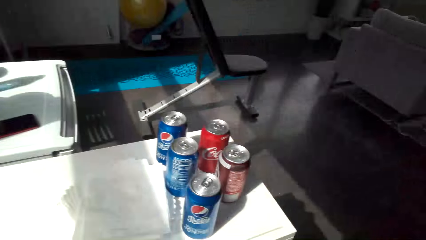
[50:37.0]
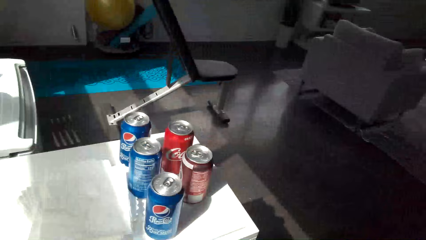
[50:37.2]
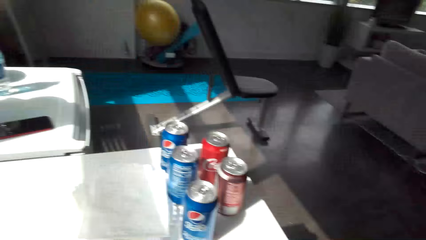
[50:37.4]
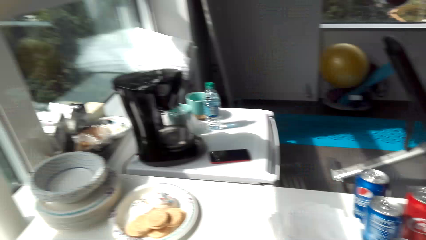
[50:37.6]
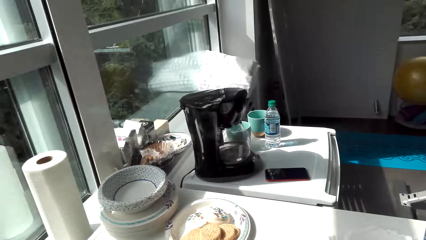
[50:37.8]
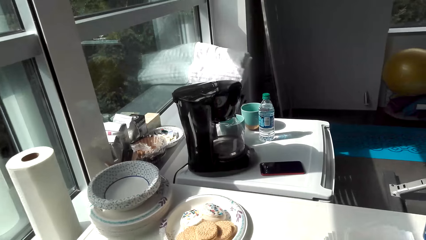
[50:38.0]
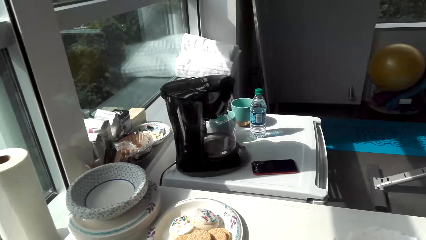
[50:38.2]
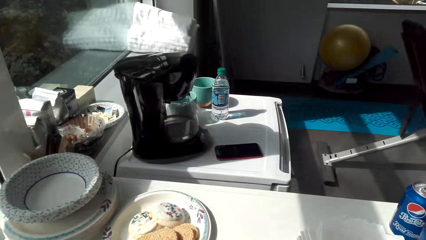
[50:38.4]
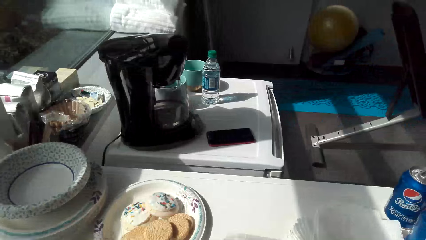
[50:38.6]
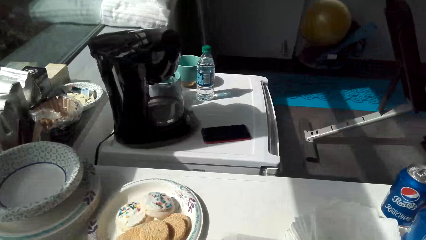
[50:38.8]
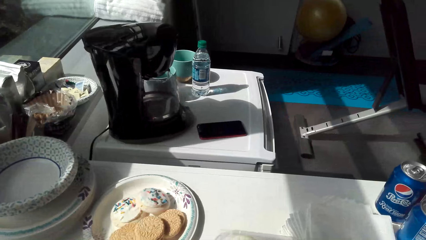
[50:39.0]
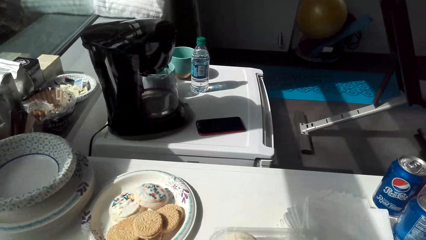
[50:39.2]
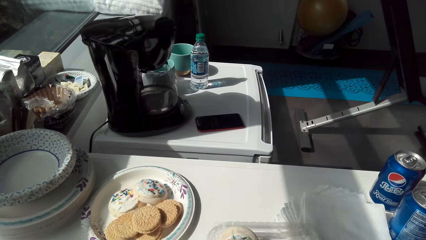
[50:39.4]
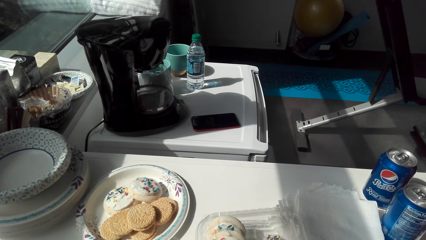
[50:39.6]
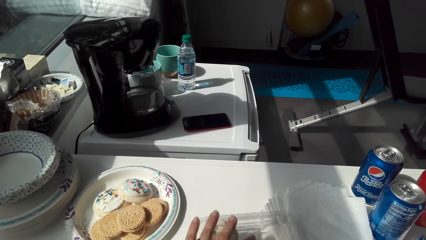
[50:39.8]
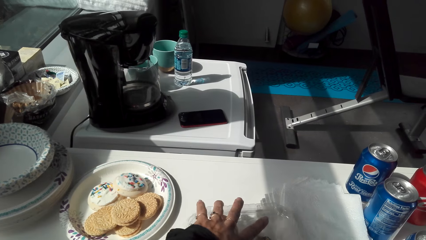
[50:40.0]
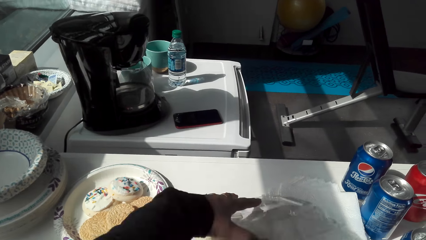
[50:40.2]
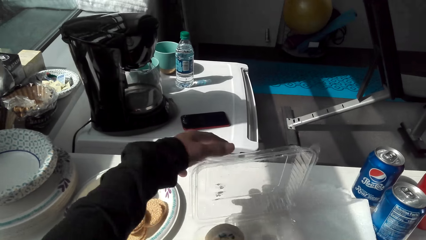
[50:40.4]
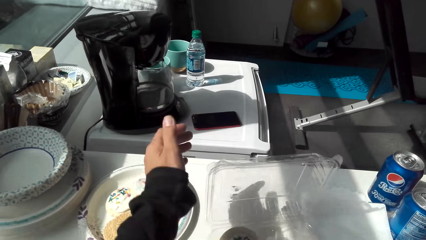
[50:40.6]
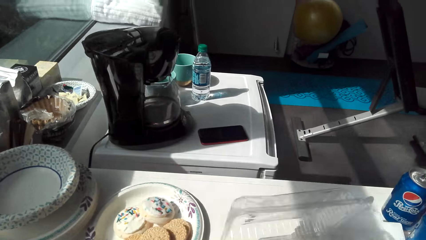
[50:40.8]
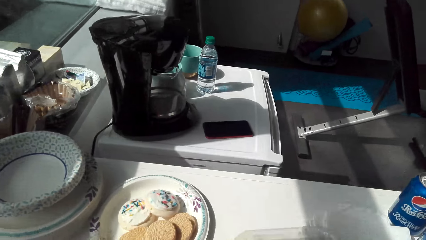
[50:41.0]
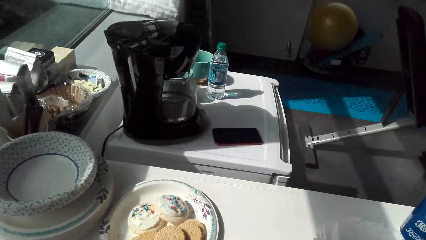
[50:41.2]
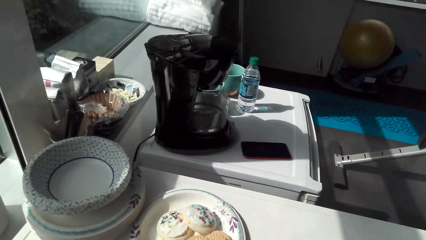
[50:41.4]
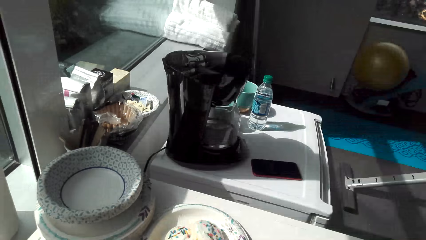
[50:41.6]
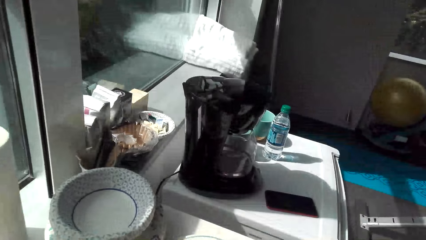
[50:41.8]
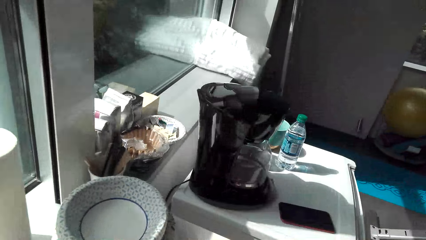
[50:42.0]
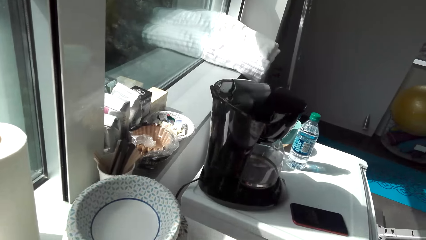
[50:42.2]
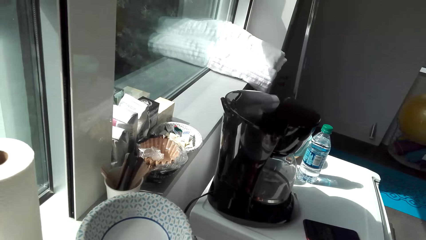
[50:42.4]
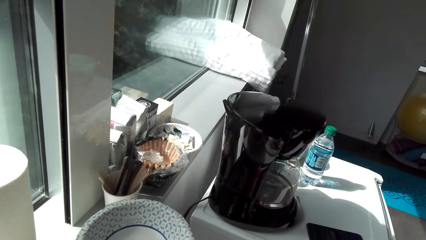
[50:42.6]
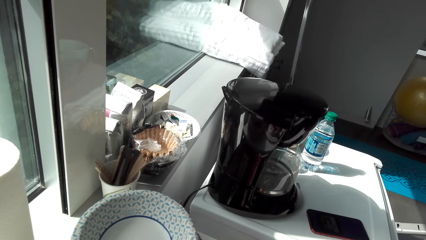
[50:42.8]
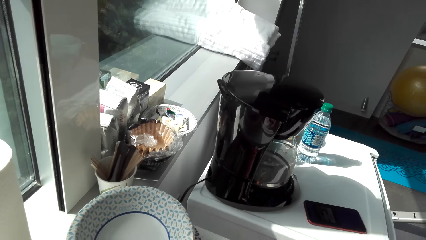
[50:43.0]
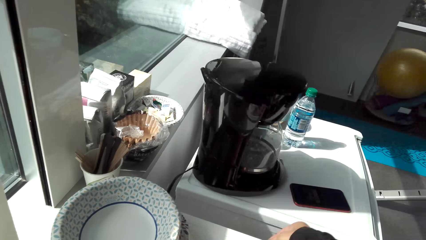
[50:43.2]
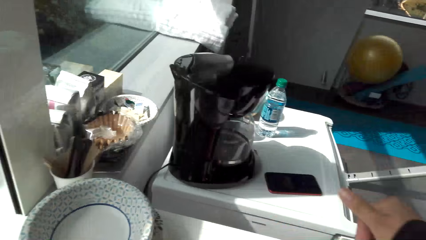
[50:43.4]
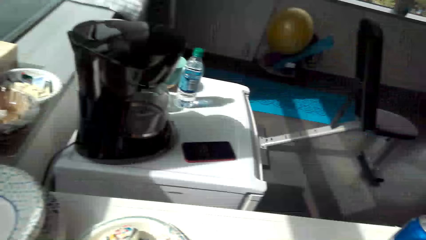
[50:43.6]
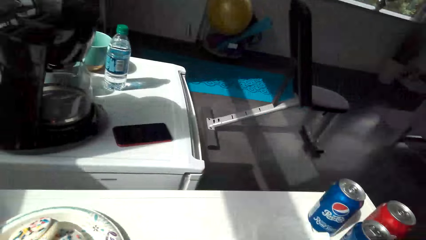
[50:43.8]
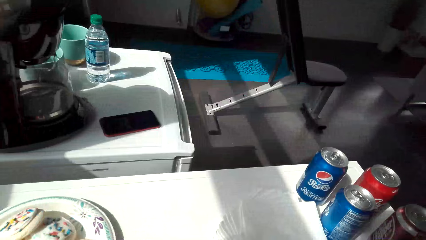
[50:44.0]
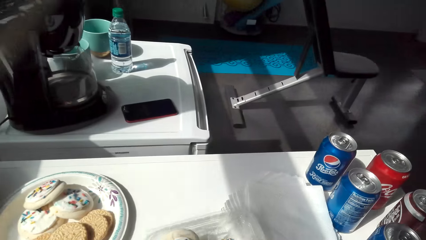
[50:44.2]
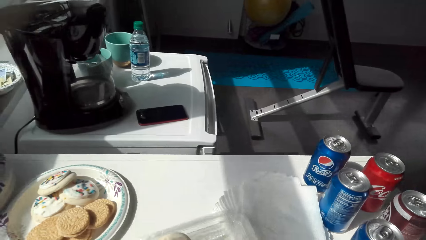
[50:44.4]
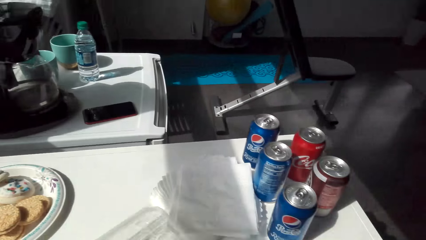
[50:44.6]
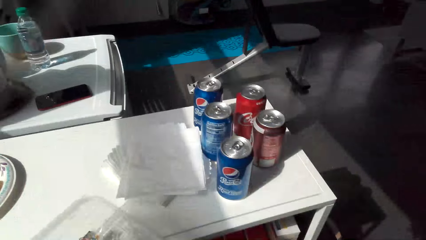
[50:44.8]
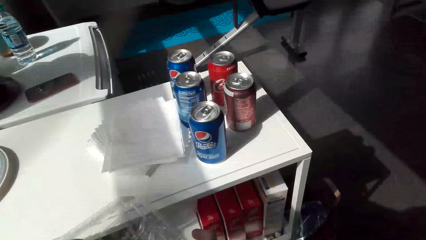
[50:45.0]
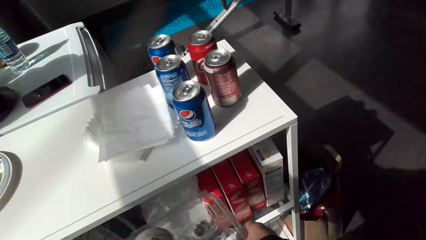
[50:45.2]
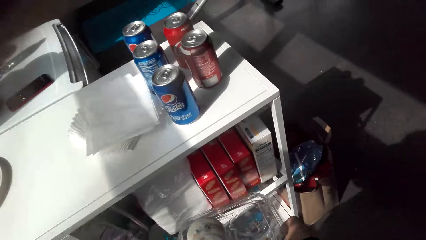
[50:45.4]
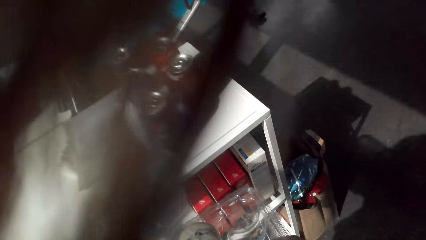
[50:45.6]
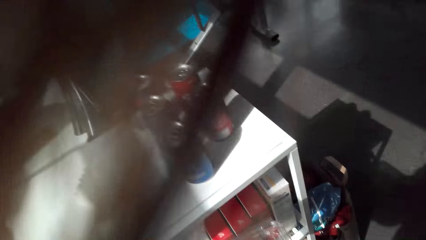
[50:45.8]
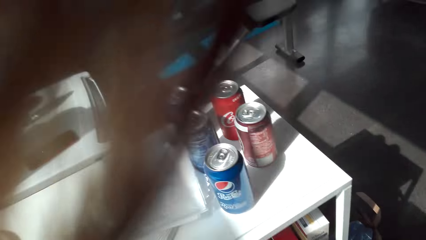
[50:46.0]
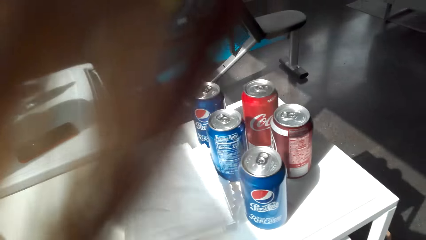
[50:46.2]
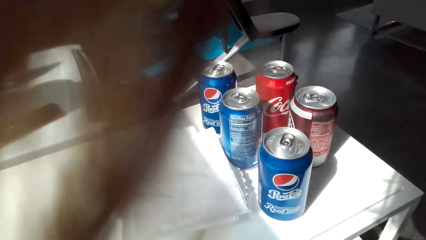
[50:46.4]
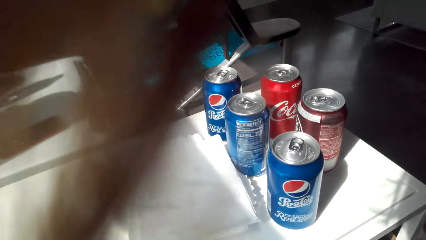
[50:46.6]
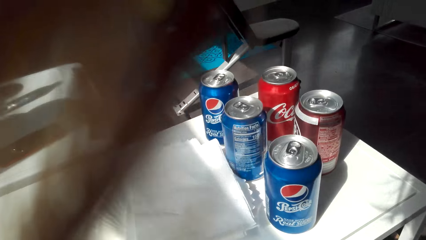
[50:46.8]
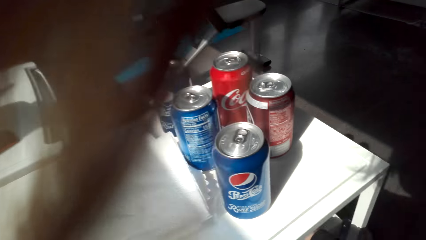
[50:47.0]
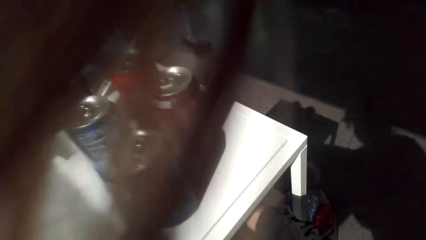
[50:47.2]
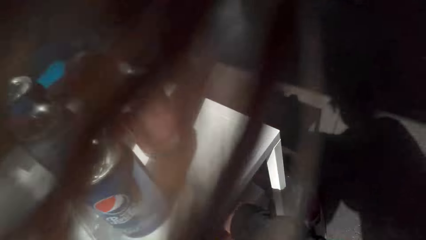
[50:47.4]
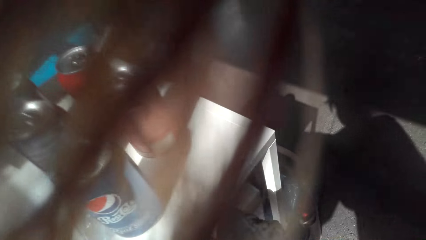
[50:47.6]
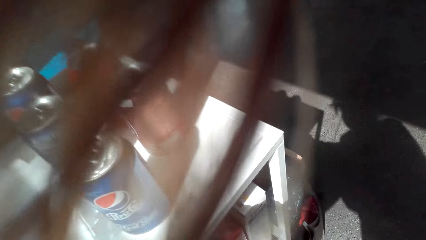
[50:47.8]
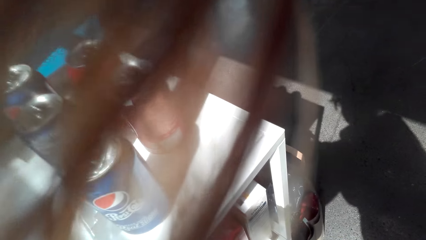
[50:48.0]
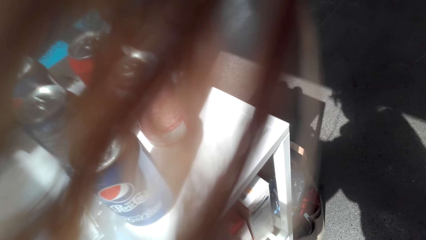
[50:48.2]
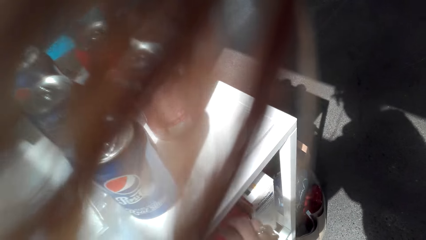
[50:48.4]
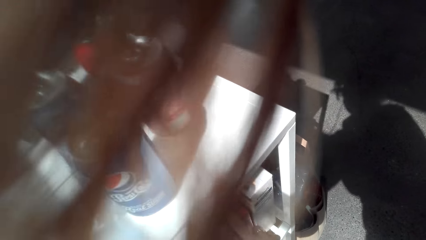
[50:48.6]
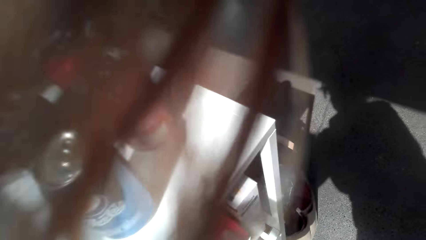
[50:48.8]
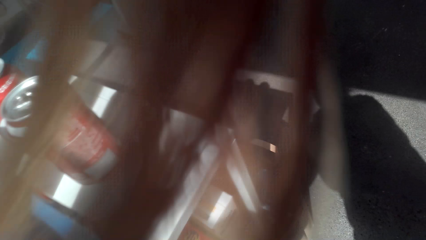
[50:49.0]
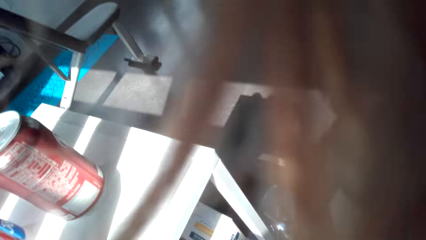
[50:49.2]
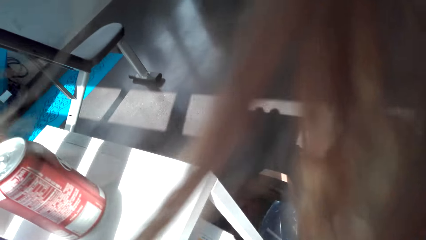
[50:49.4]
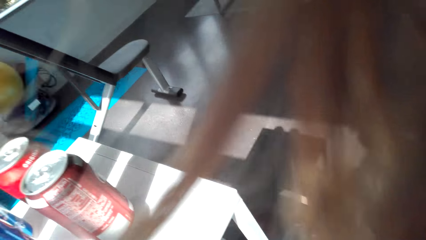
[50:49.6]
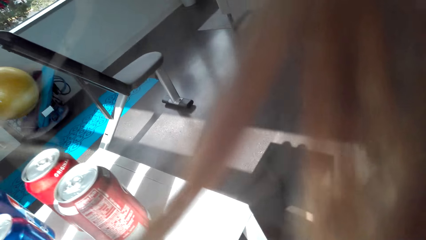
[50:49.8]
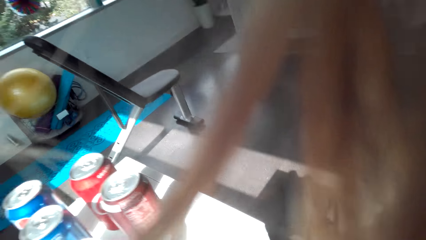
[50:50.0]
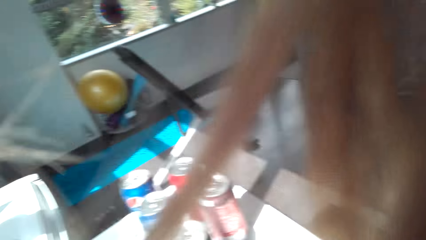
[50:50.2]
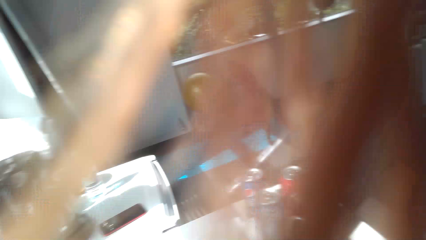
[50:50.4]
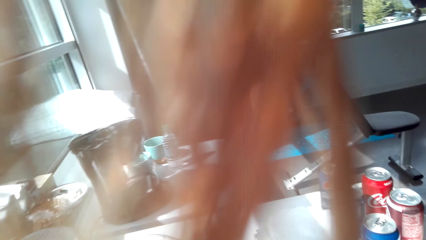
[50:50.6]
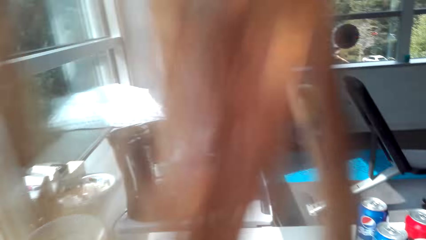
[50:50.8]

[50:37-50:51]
The camera wearer opens the macaron set. They place the macaron set on the shelf.

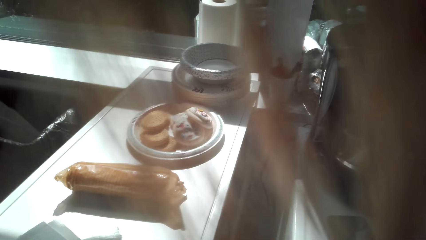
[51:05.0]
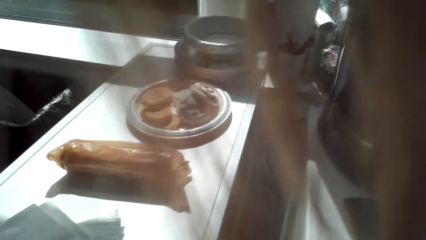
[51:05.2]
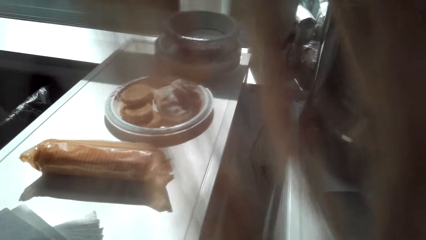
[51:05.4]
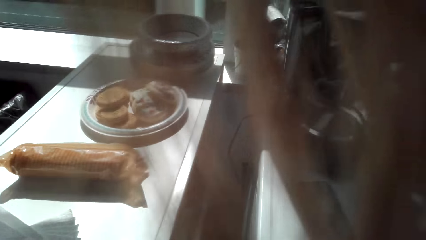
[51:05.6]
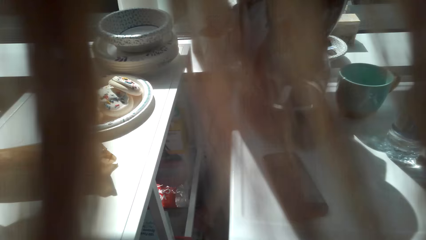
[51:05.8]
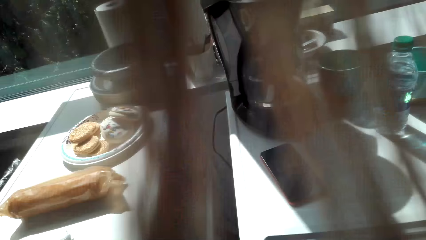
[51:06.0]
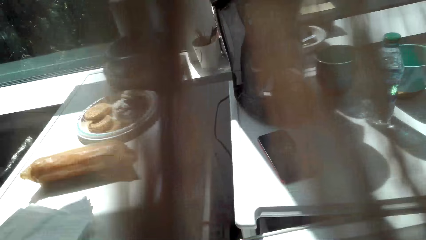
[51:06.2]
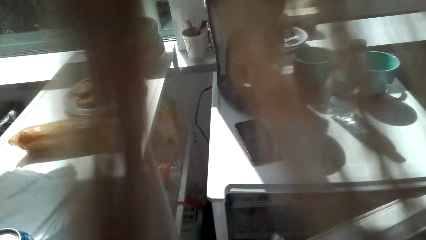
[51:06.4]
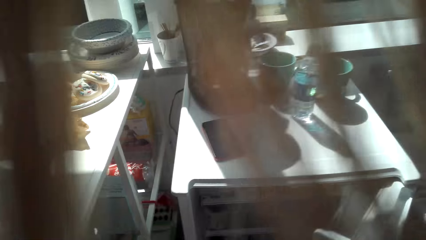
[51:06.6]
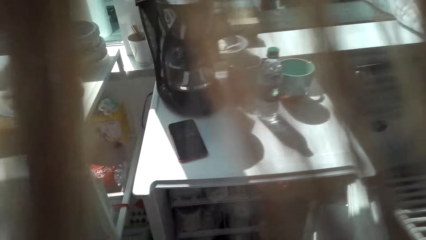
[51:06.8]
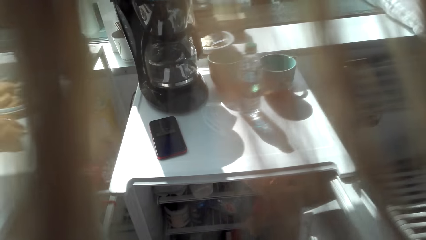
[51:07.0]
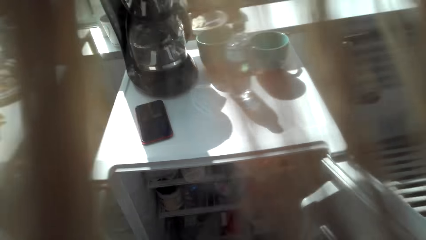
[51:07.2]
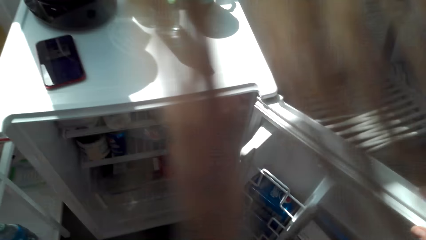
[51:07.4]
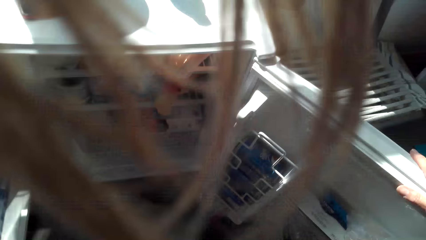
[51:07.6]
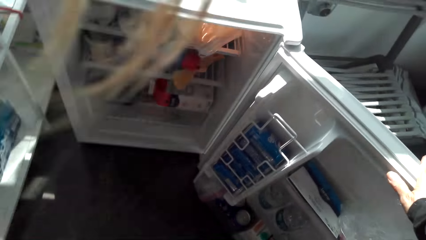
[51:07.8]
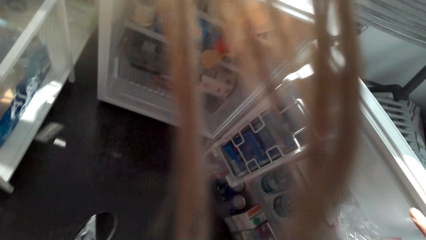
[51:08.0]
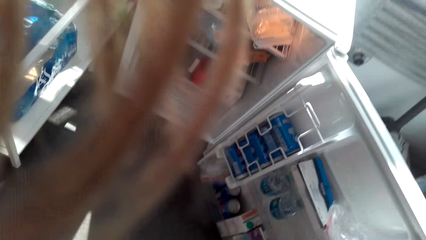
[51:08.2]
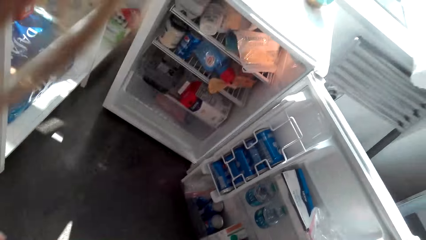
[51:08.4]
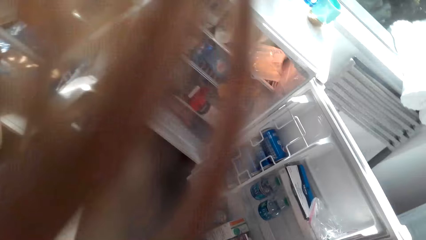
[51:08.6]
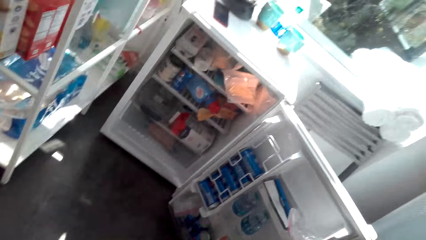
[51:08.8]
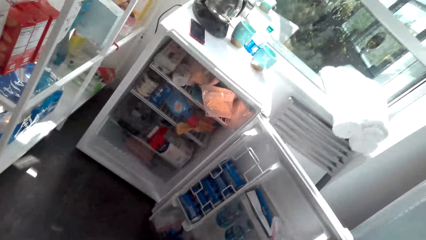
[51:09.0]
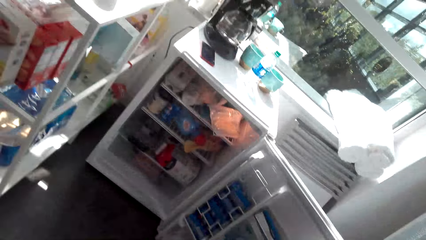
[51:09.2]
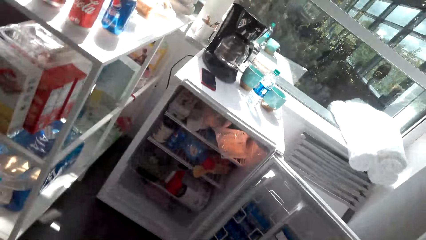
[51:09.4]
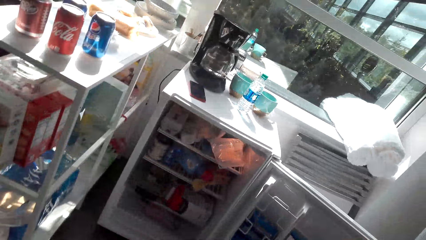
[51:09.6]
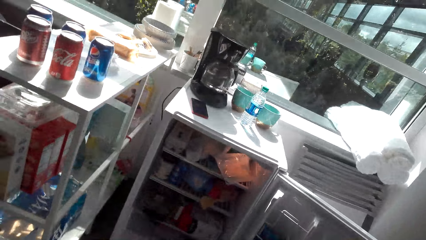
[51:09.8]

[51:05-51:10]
The camera wearer opens the refrigerator.
